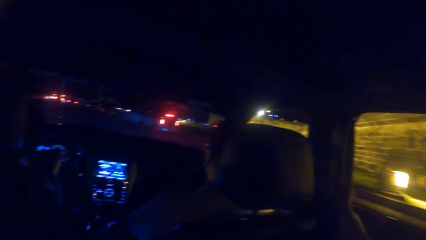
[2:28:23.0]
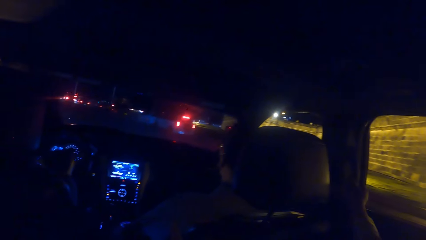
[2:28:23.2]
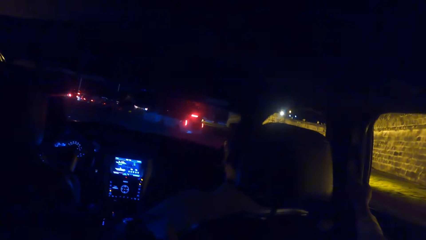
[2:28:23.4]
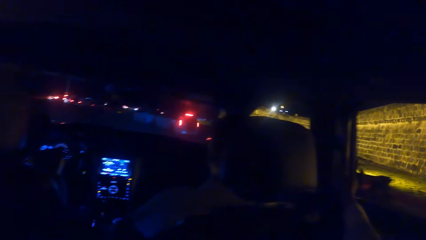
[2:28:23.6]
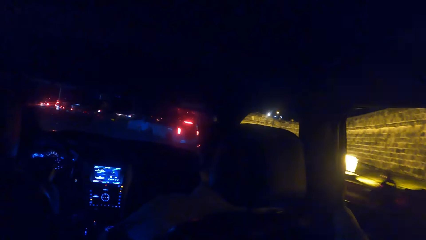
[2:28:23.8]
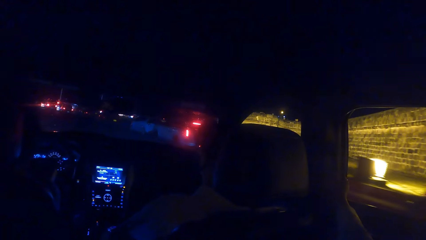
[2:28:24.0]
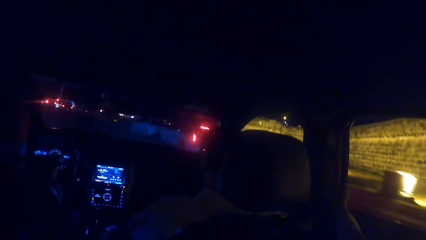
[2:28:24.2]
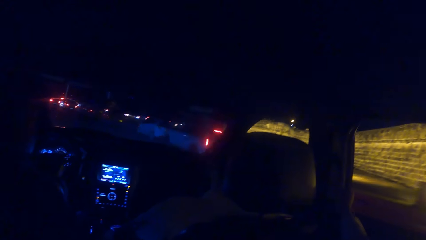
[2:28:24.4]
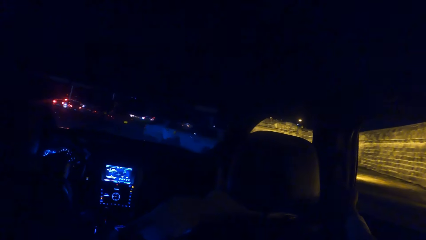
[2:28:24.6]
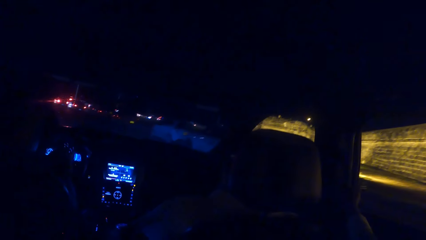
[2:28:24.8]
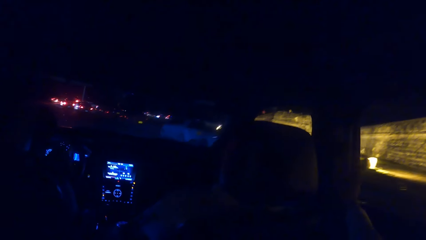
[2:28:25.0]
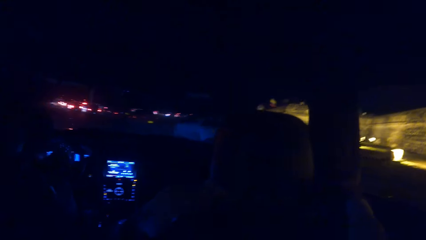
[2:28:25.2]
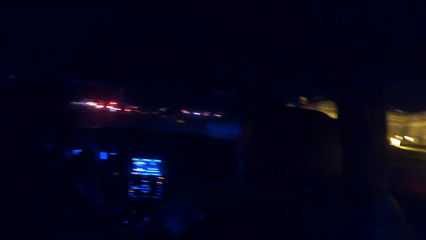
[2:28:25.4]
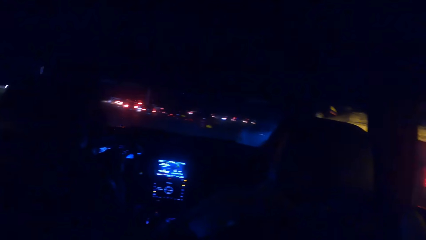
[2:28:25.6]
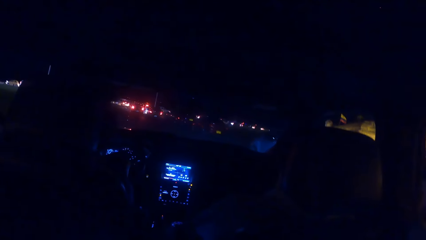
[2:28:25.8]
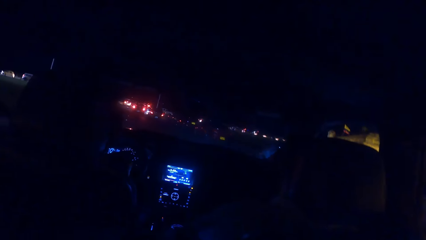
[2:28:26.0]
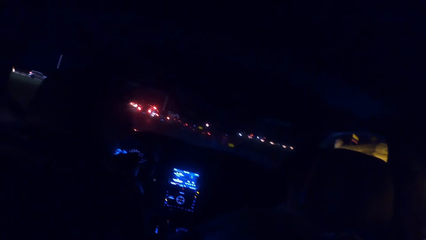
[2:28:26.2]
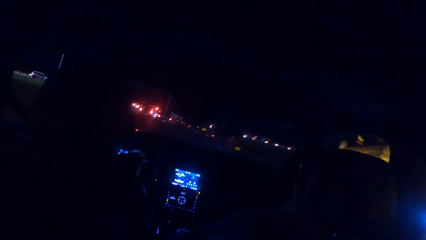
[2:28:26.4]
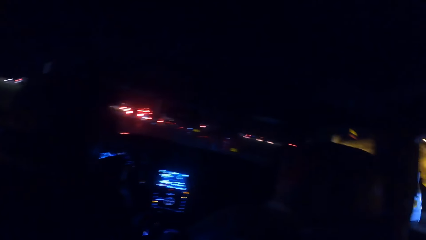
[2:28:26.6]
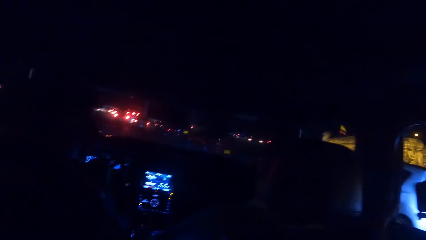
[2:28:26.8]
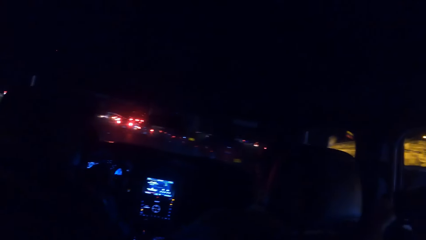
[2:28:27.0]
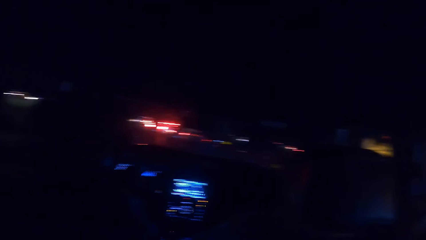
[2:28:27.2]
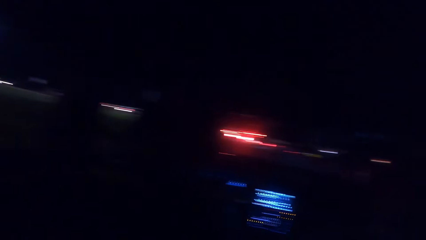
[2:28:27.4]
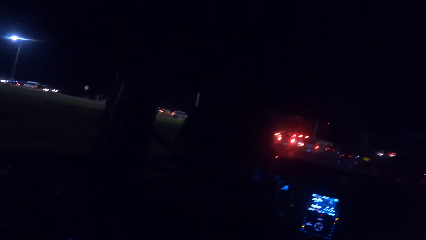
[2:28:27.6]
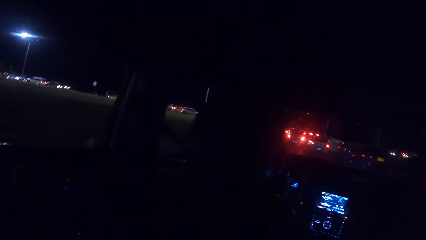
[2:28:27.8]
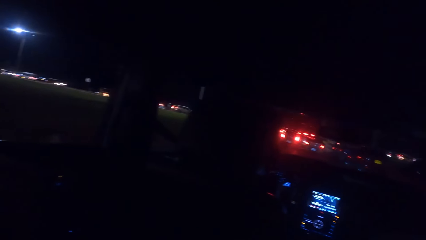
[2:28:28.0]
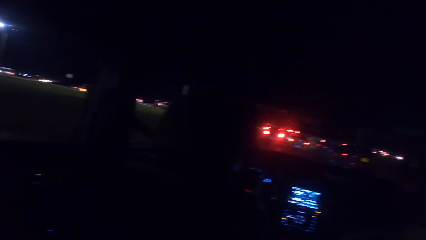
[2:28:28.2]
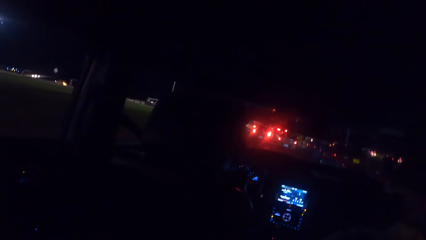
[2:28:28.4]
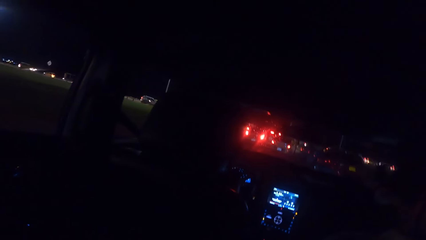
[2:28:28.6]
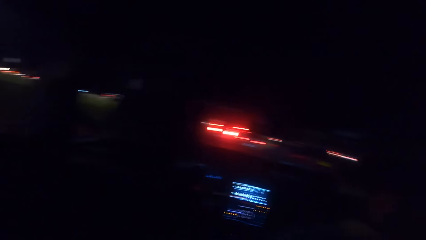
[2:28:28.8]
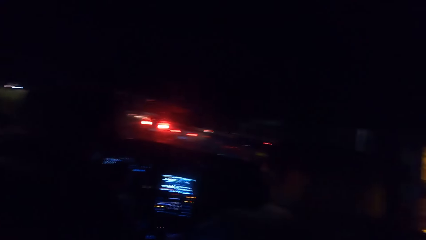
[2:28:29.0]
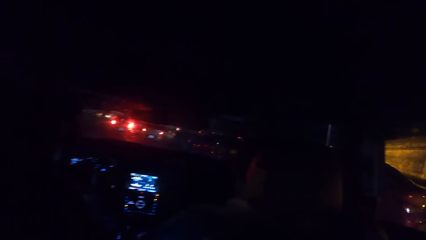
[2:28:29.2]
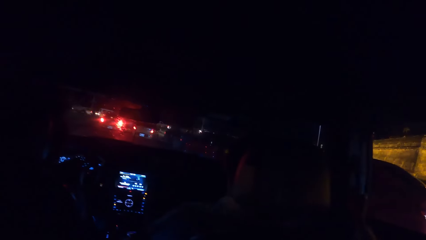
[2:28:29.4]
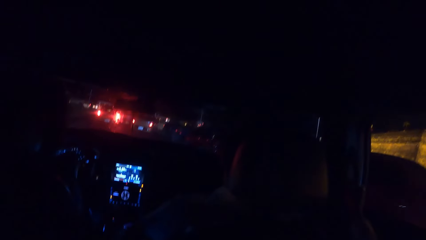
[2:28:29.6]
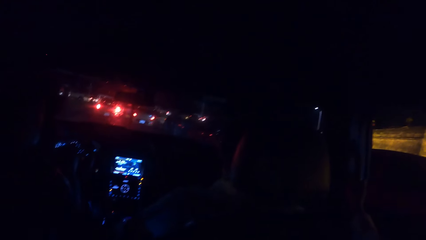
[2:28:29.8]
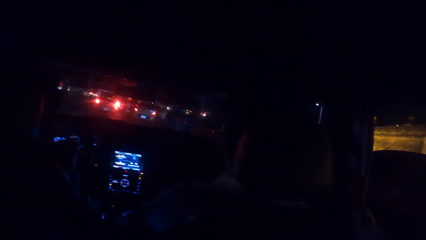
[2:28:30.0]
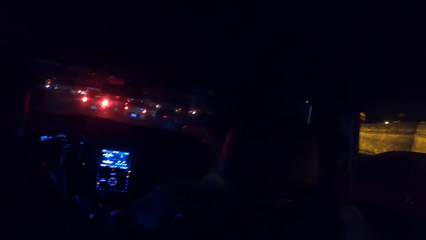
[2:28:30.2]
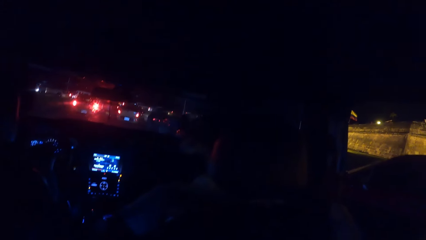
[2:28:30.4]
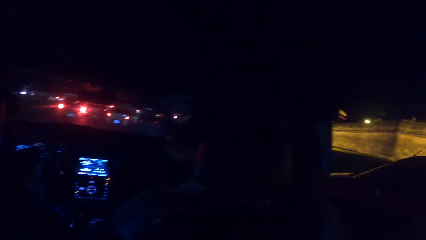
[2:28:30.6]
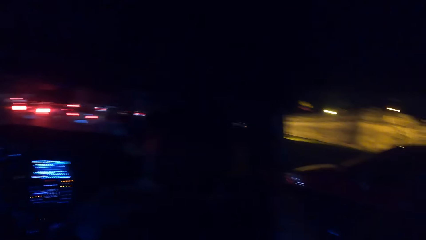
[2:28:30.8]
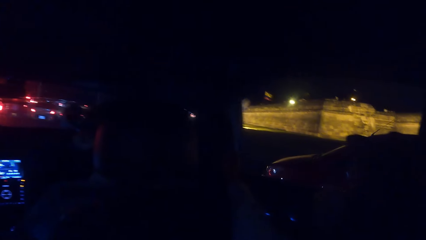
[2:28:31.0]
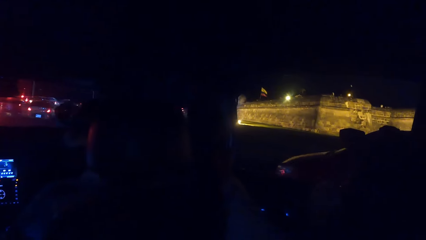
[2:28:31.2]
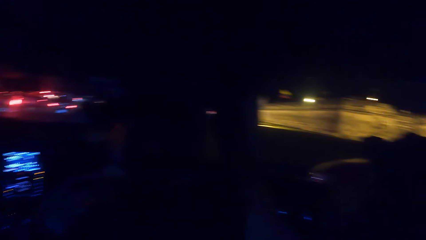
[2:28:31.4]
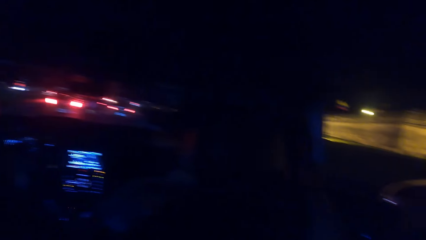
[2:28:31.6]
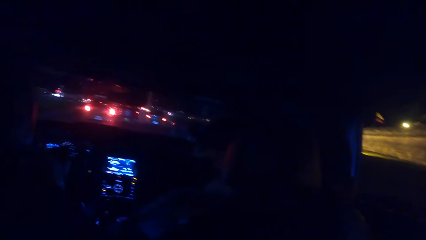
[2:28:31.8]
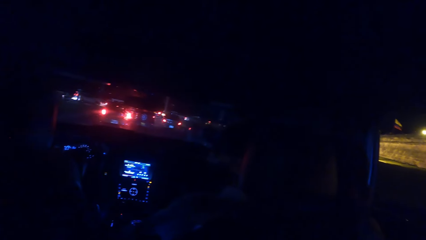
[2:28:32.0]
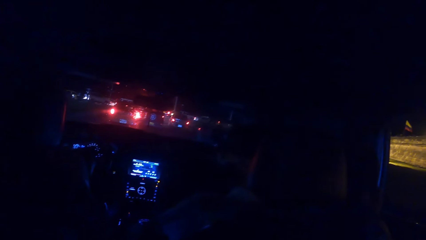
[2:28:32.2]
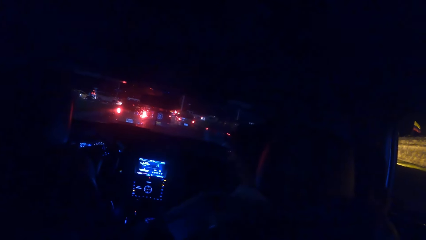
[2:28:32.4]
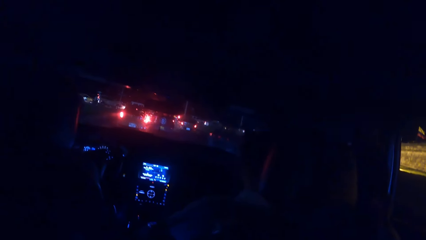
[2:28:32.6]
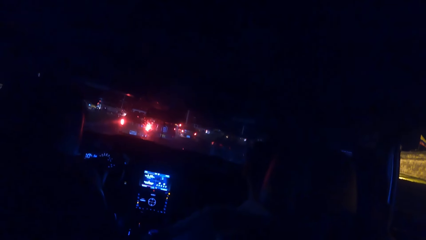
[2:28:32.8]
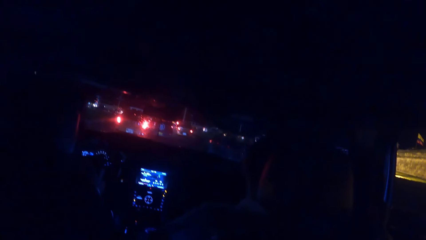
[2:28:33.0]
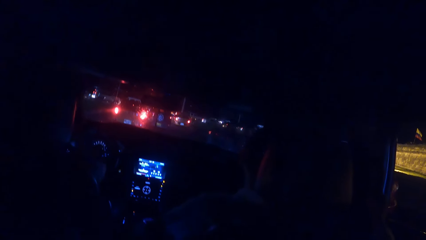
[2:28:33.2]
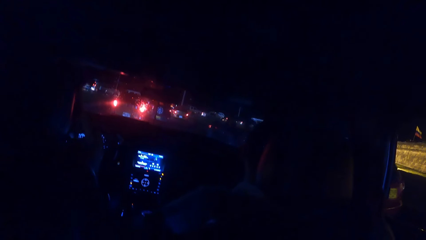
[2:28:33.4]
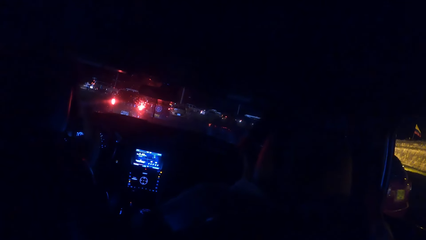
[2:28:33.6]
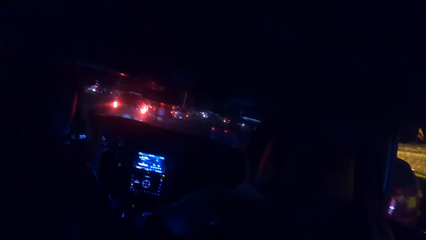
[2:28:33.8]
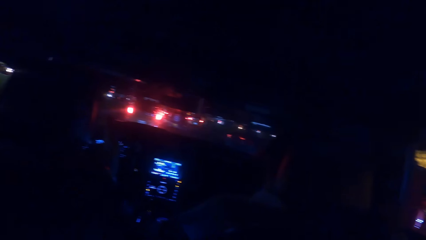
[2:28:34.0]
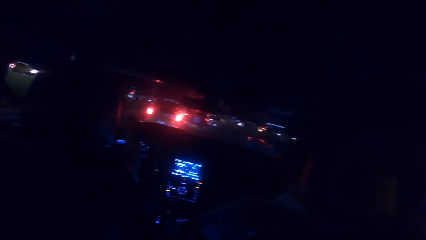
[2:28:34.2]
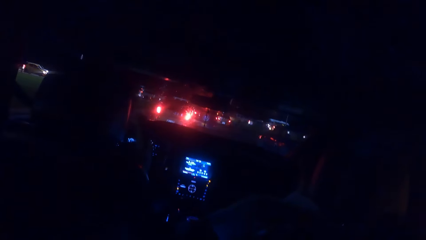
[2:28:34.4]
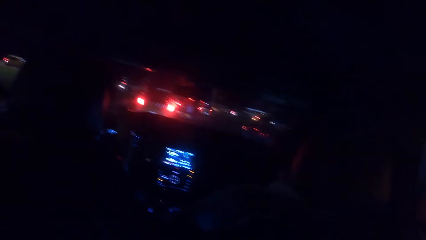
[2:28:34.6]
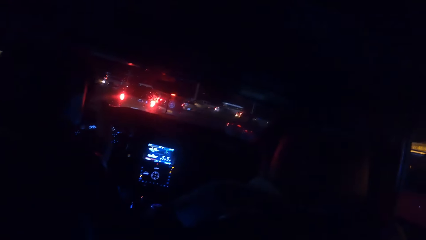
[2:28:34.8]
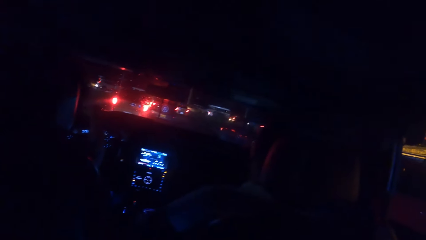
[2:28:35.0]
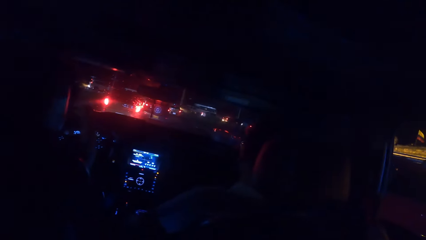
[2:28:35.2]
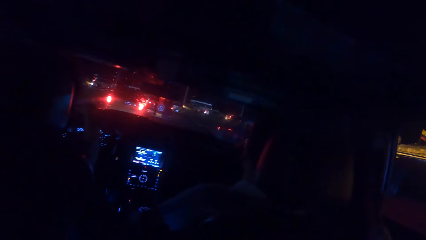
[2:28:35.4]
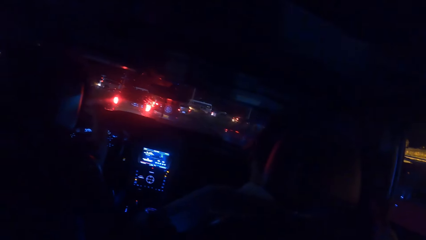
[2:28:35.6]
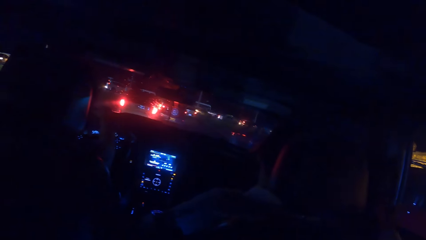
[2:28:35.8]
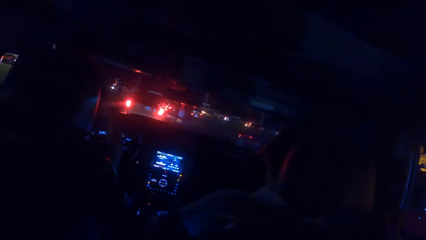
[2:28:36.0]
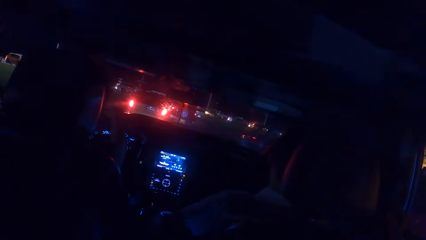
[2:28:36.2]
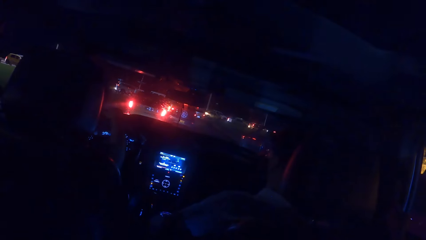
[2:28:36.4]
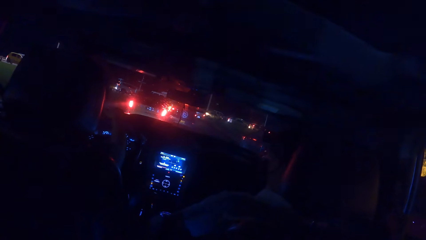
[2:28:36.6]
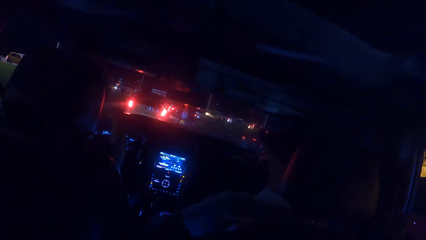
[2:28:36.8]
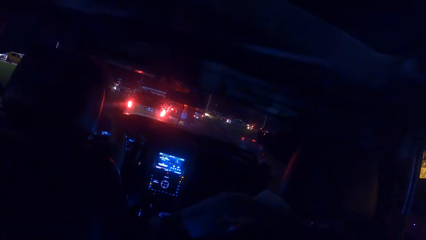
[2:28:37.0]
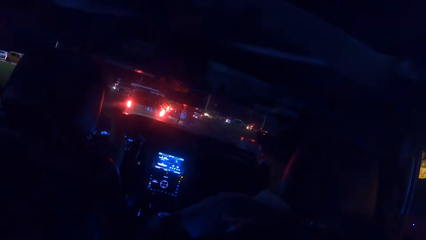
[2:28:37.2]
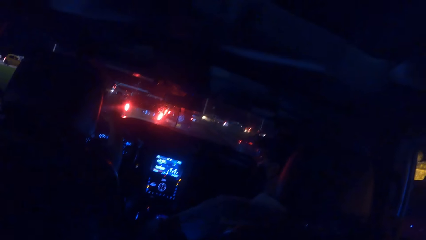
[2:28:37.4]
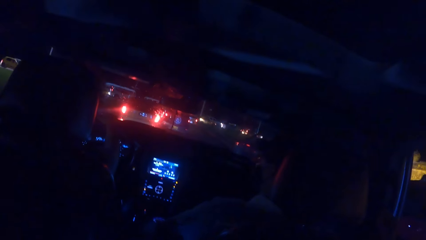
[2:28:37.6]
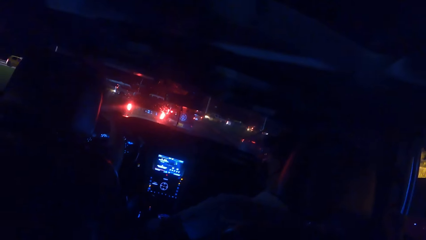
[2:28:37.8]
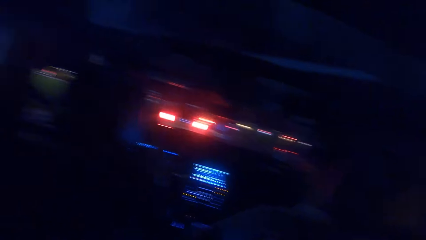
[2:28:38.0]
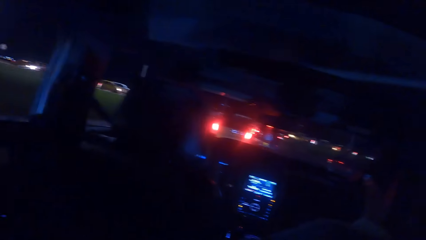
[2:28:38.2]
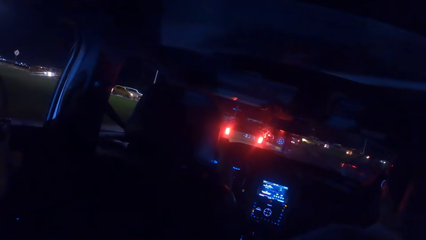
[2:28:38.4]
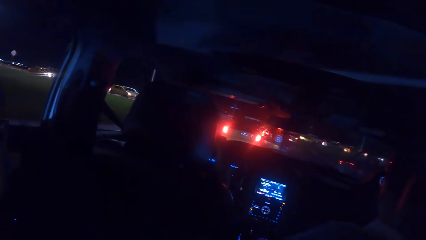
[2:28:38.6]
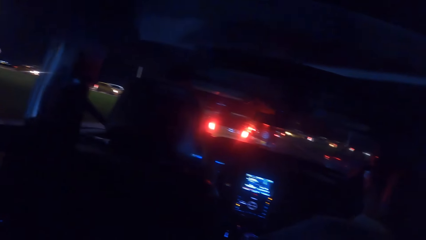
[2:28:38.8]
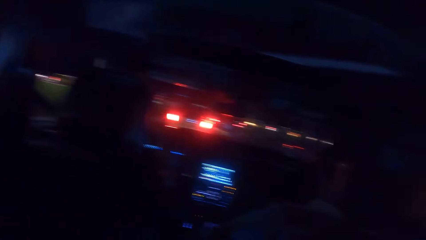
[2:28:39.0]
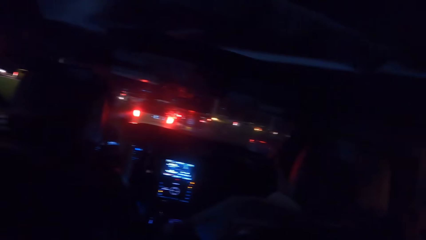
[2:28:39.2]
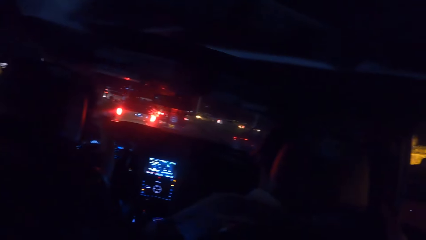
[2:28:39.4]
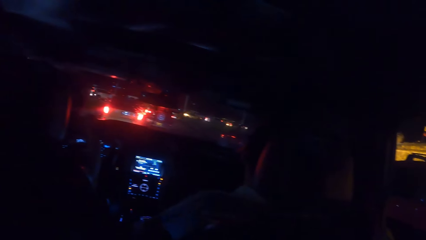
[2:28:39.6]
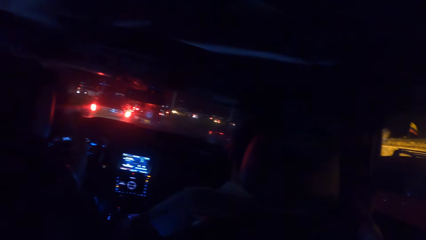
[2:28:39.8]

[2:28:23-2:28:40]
The camera wearer looks outside a car. They look in front of the car. They look outside the car. They look in front of the car. They look outside the car. They look in front of the car.
